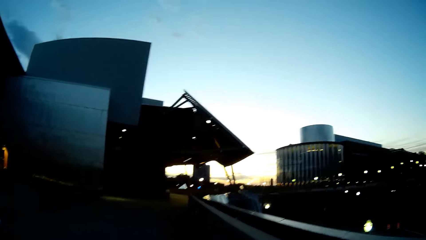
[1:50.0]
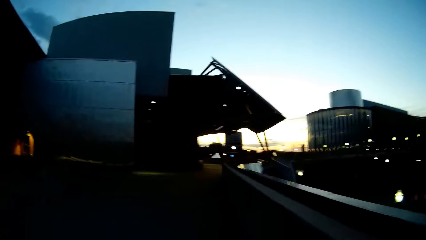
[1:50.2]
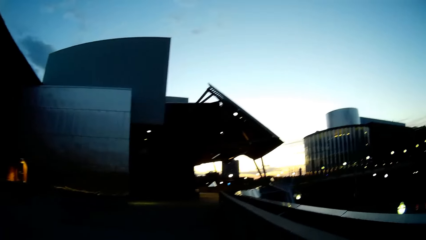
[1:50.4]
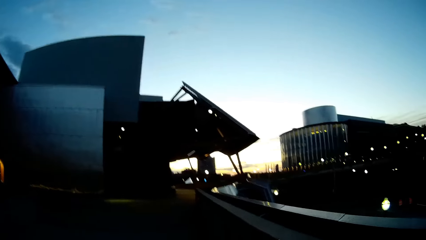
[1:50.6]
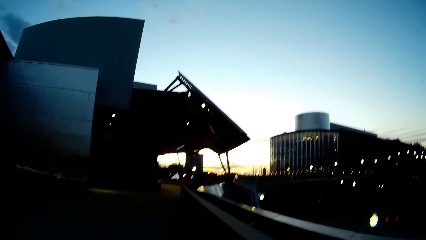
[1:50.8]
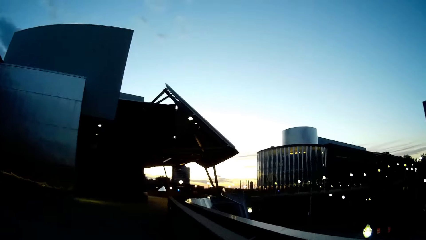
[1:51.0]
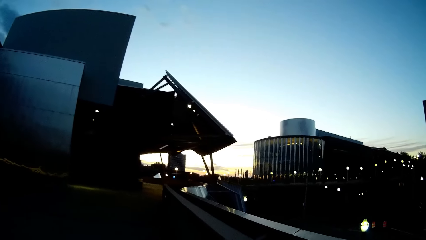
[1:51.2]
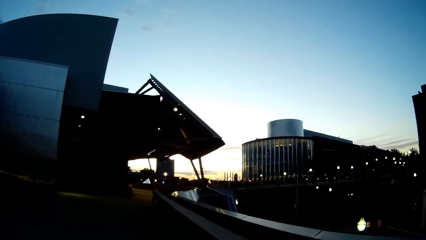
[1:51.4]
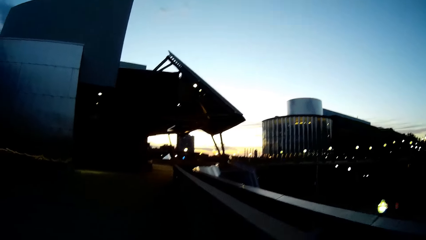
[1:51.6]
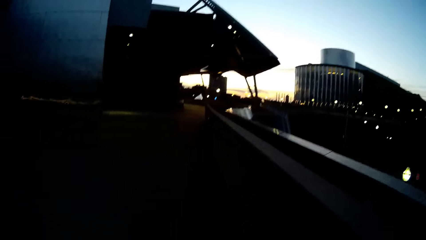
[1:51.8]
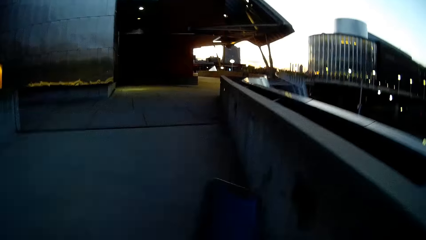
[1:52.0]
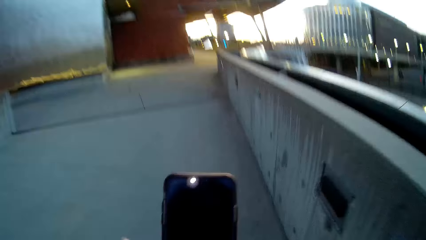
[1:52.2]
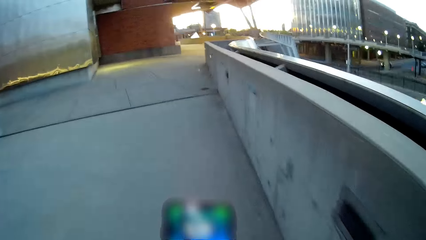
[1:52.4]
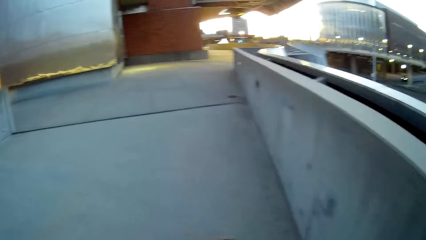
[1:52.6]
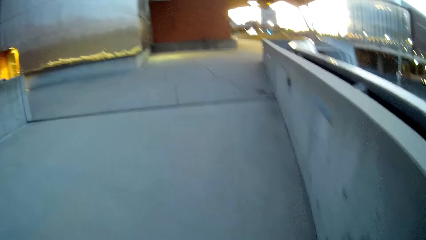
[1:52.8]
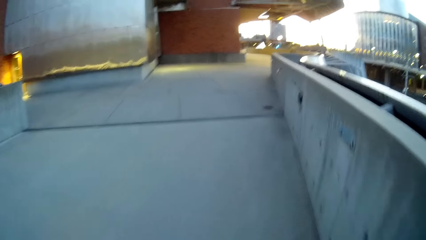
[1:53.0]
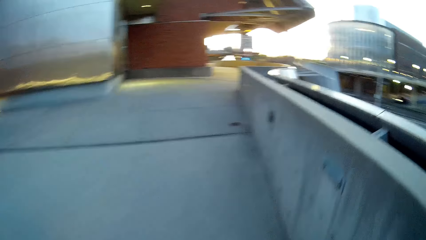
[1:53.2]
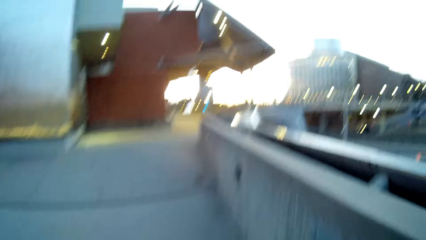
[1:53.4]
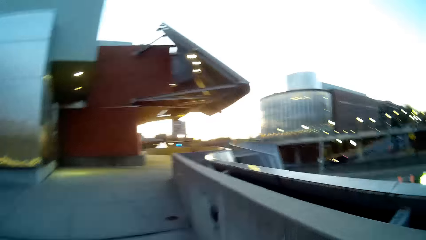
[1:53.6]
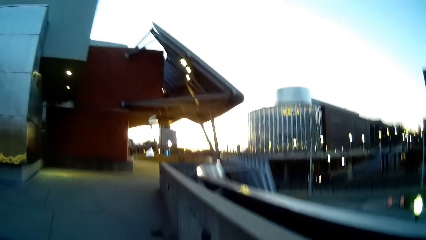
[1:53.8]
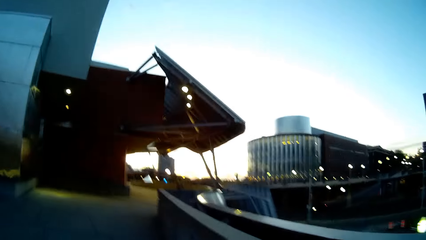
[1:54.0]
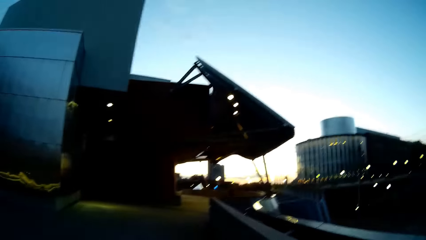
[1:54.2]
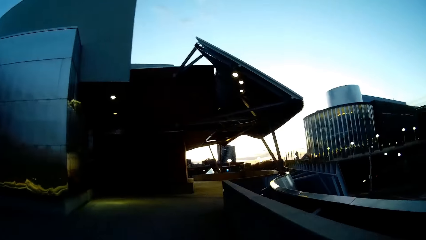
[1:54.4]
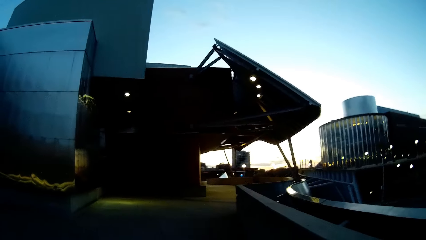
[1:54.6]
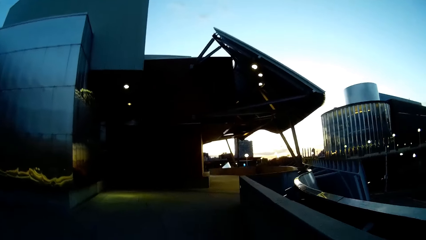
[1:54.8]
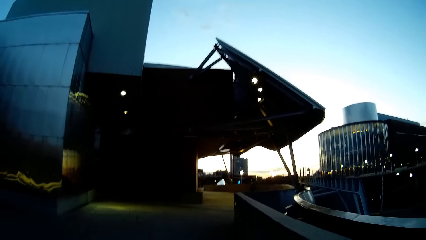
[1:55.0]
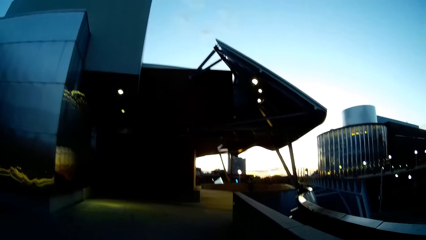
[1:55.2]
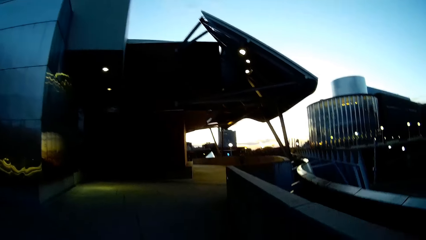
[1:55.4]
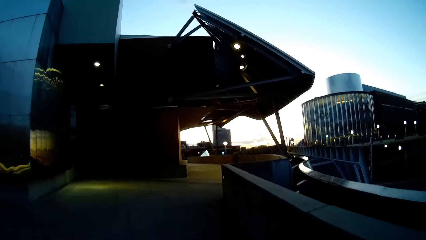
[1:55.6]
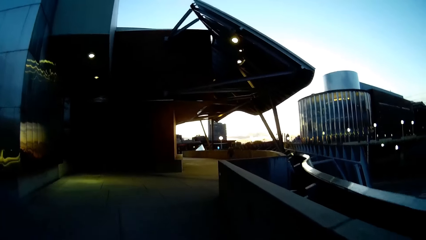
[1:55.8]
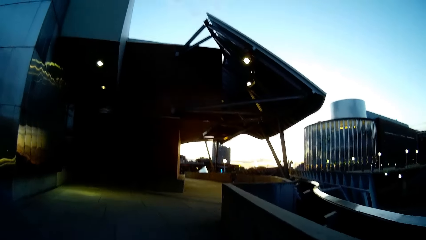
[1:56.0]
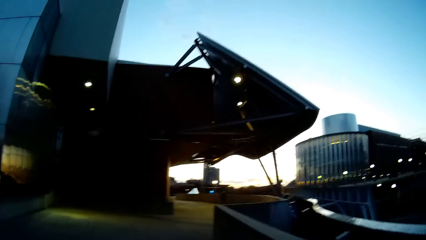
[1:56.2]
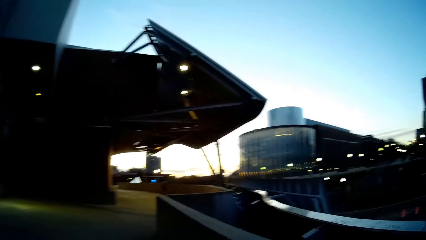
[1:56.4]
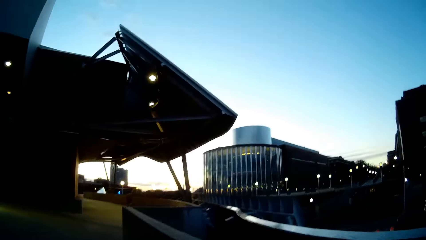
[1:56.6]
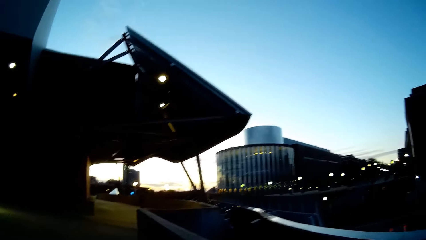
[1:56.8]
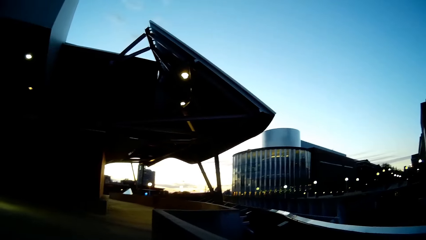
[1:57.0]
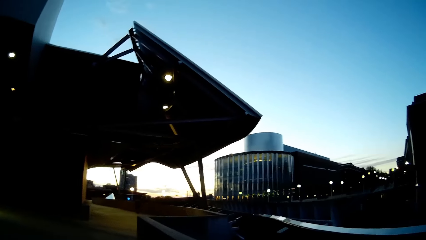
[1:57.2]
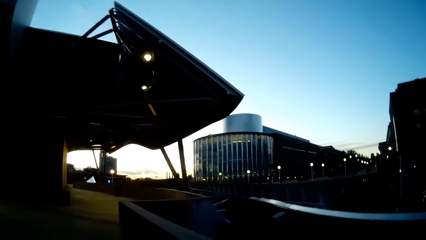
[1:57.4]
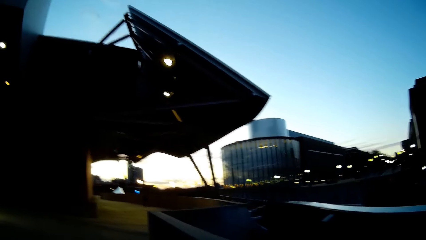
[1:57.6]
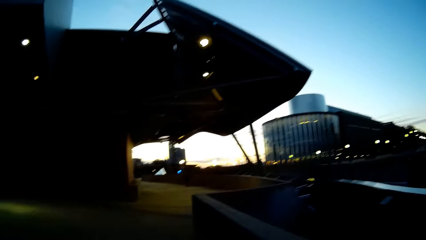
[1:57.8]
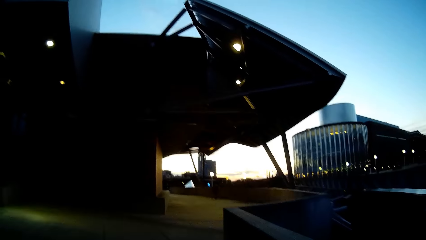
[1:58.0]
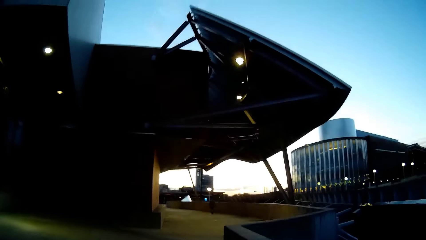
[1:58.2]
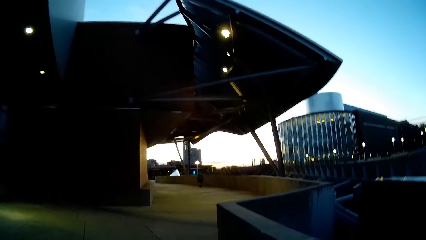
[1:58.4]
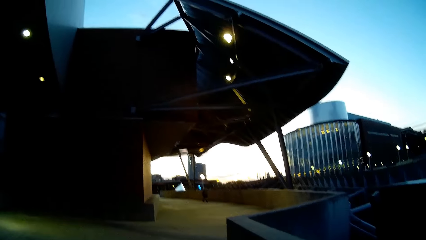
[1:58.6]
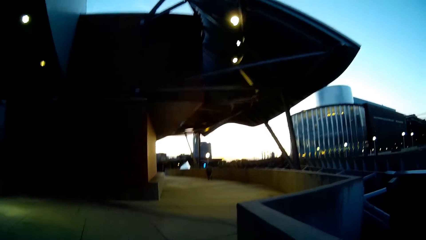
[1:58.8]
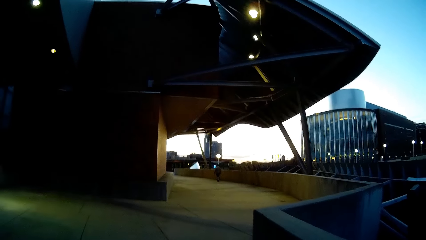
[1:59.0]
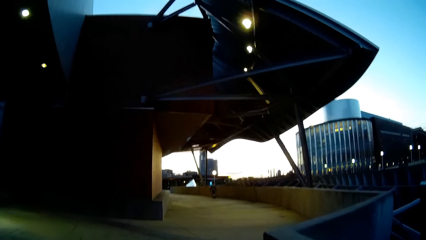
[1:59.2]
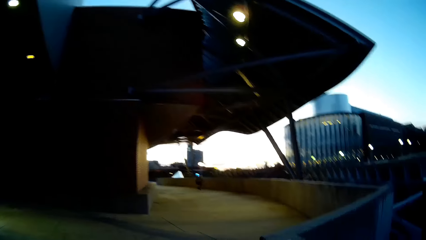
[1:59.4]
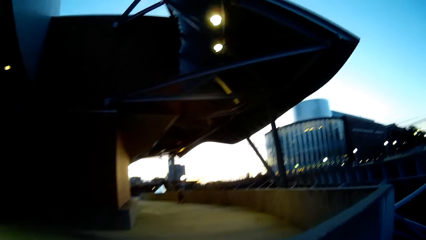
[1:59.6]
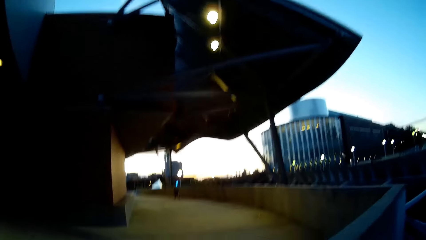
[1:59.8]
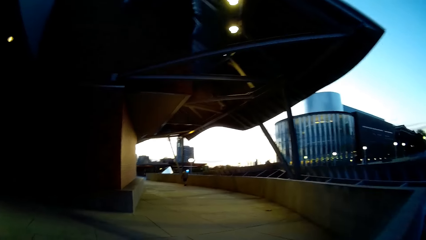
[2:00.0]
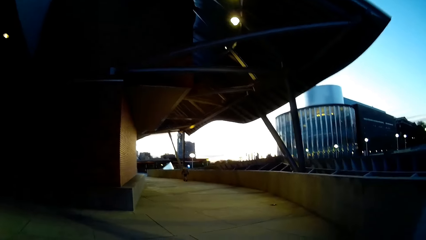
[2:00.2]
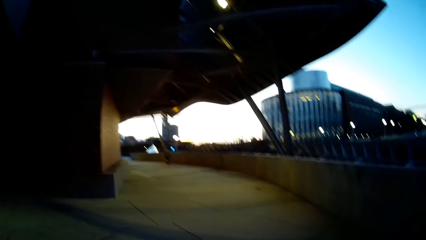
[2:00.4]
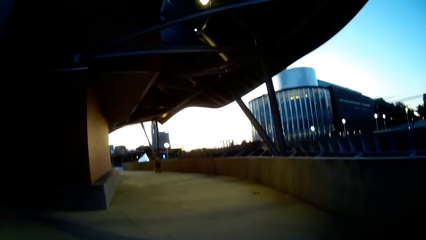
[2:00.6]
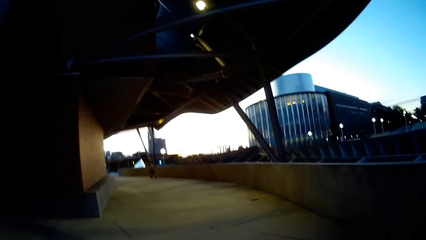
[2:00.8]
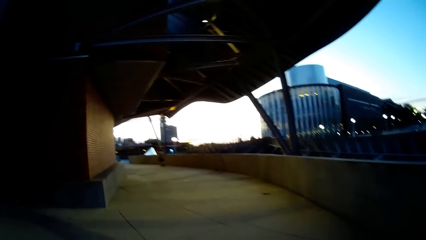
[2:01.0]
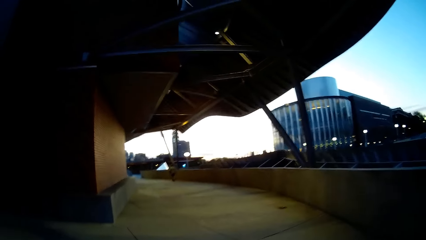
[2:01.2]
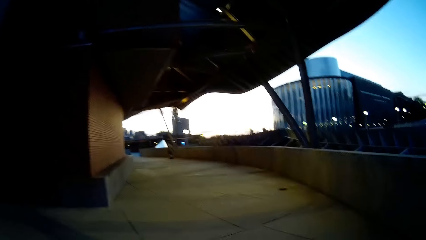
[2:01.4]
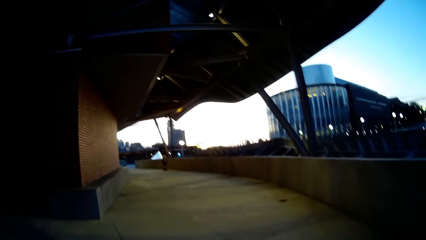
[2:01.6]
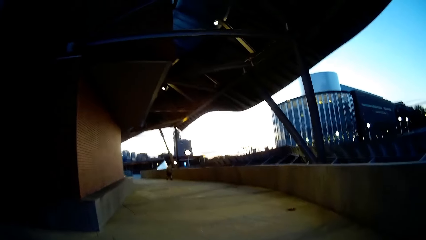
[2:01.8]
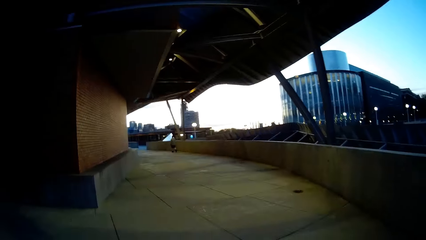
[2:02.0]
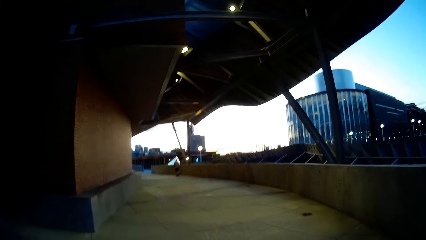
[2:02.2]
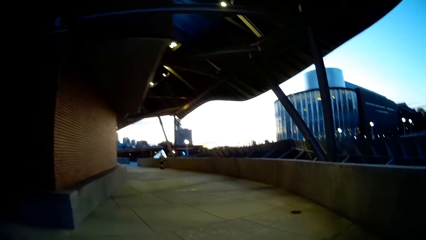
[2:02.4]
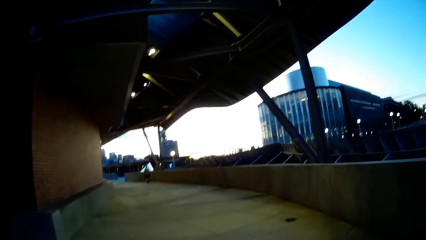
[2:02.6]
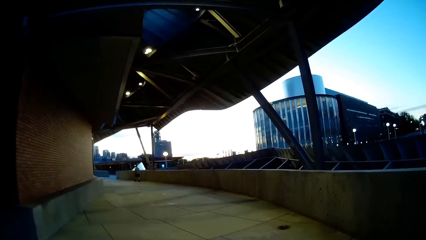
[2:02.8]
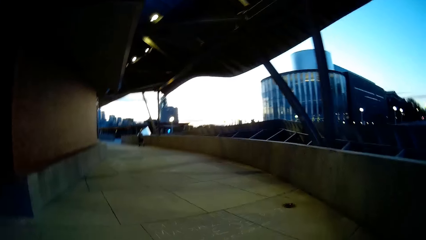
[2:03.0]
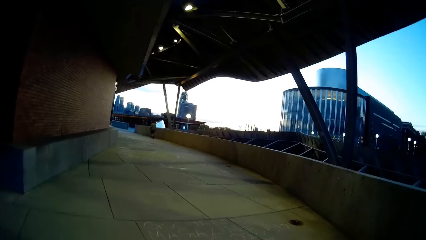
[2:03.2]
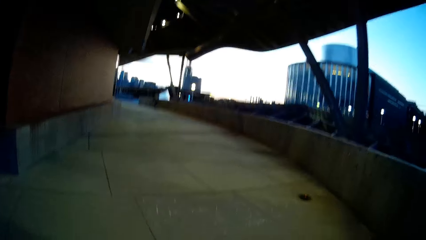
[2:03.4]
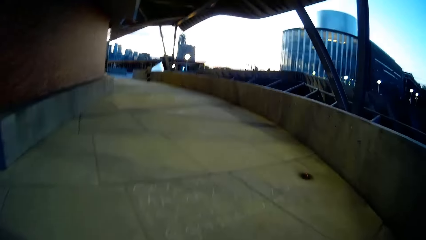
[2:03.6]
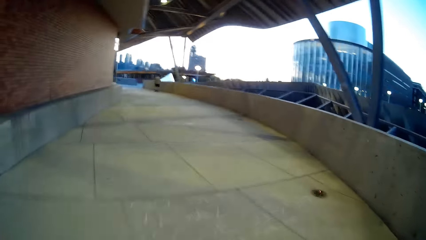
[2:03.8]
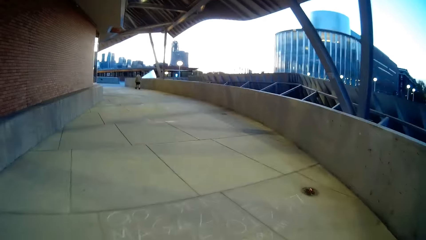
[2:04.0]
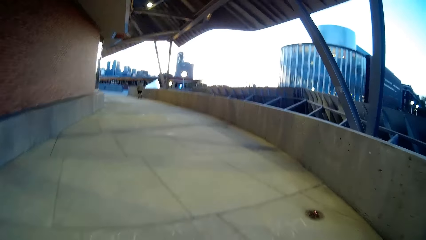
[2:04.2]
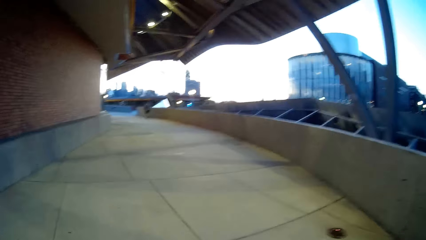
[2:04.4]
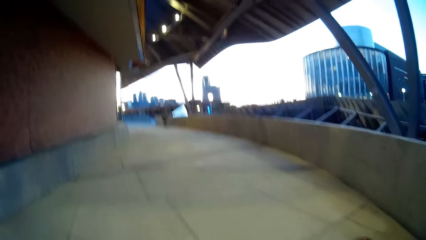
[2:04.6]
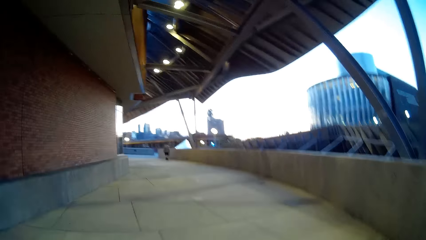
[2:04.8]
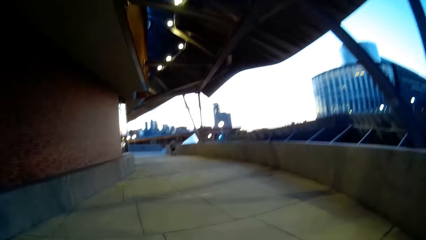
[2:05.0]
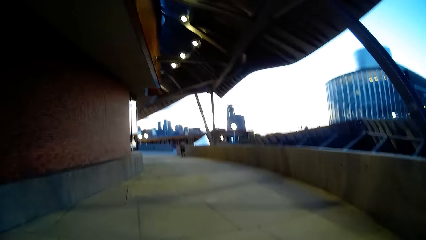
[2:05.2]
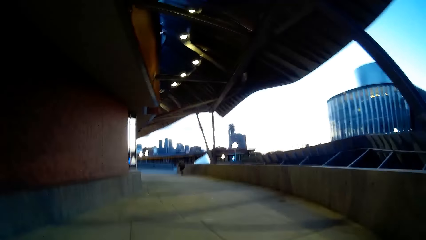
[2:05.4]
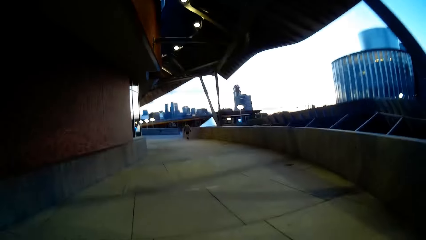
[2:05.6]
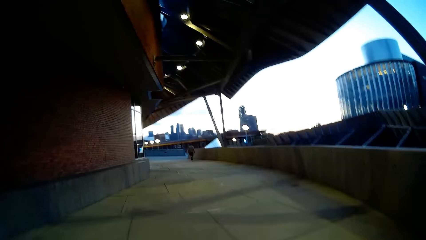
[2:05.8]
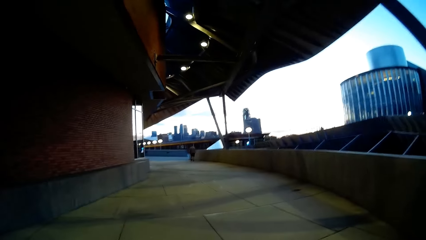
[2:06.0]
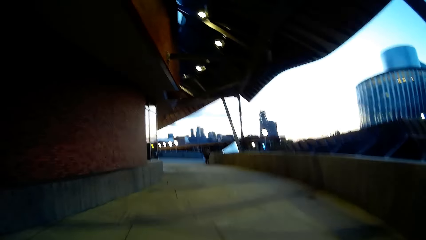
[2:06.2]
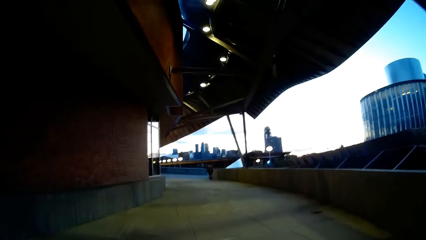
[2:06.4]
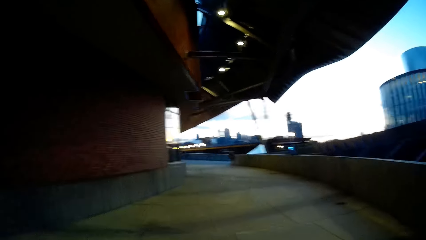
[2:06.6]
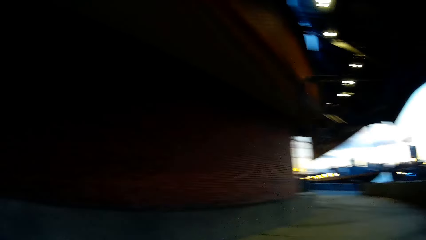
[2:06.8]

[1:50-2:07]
The camera wearer checks her phone with her right hand. She walks. A woman talks to the camera wearer.
